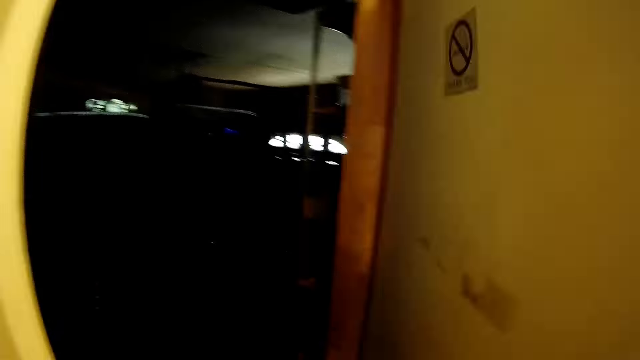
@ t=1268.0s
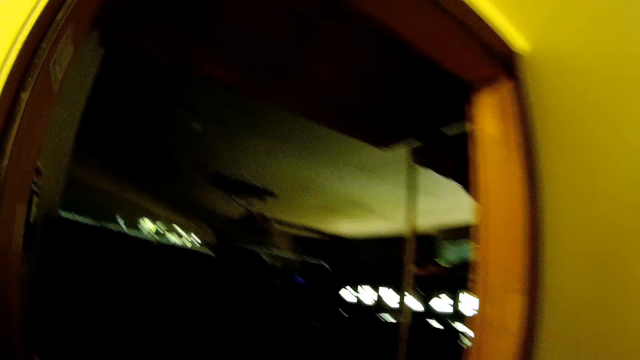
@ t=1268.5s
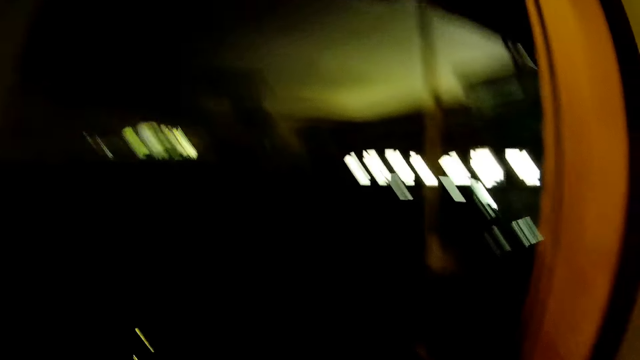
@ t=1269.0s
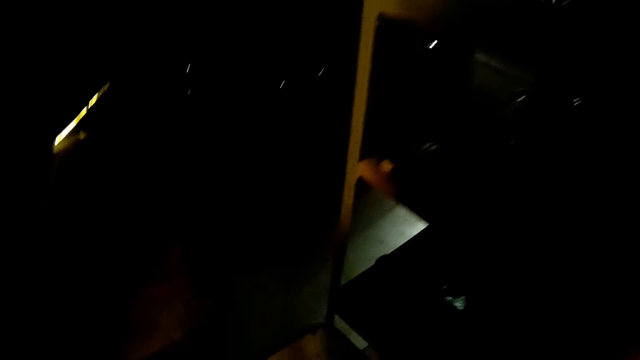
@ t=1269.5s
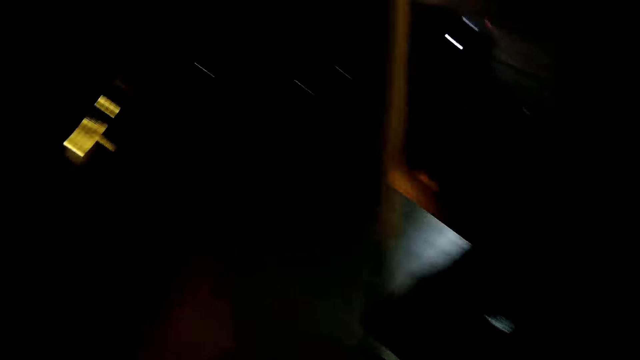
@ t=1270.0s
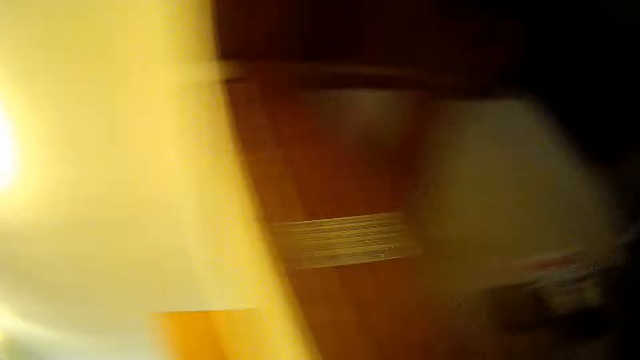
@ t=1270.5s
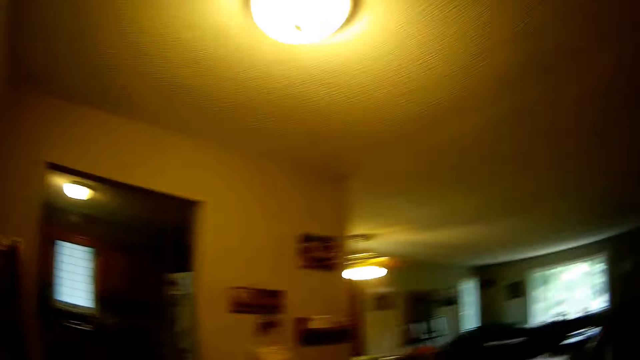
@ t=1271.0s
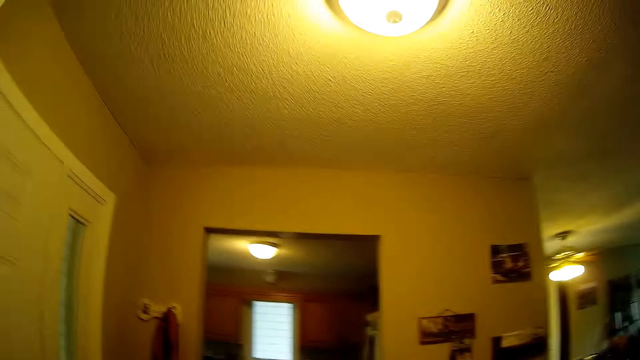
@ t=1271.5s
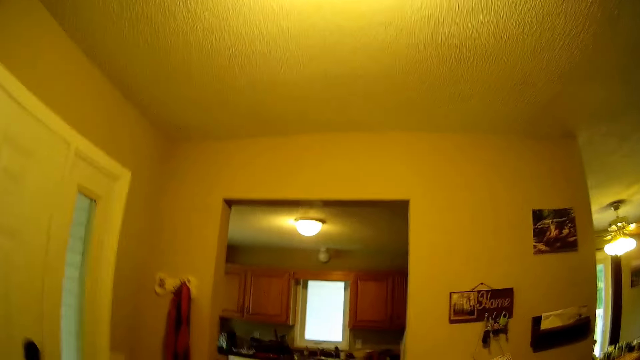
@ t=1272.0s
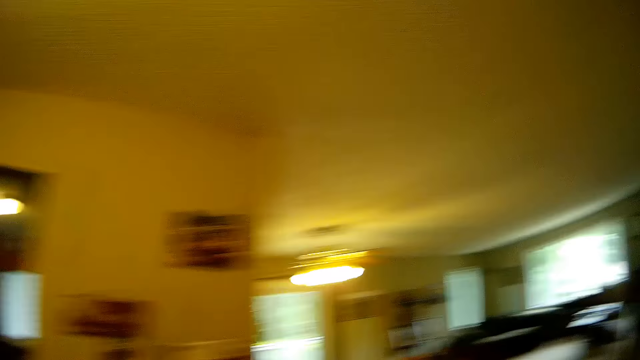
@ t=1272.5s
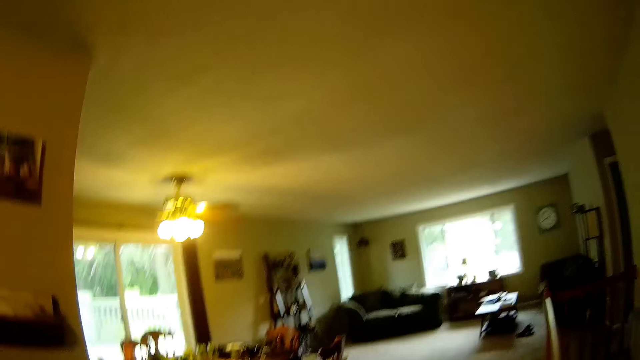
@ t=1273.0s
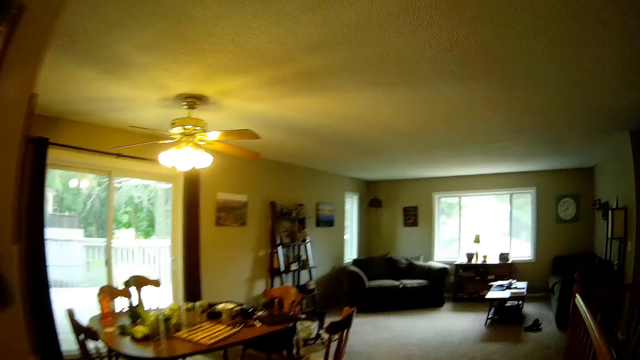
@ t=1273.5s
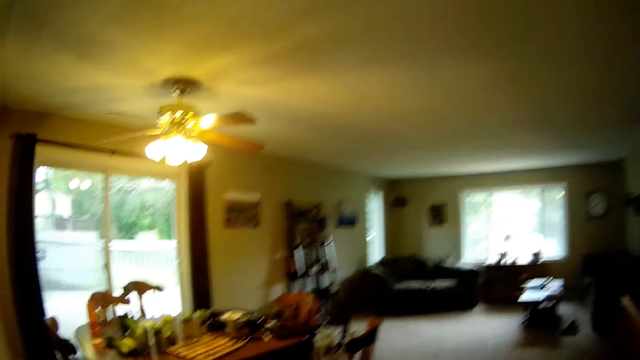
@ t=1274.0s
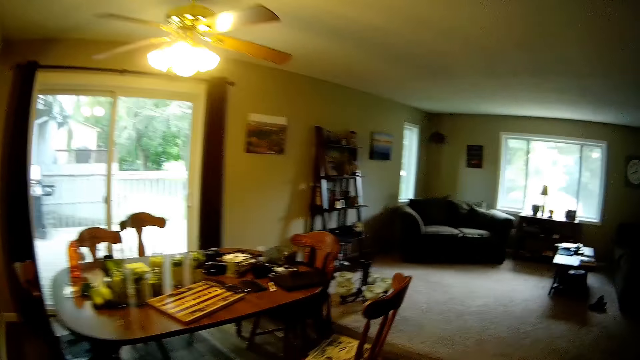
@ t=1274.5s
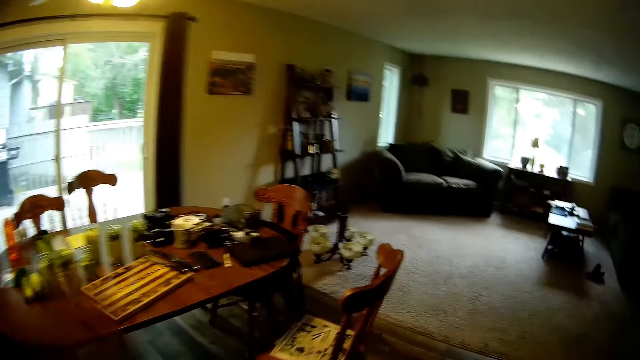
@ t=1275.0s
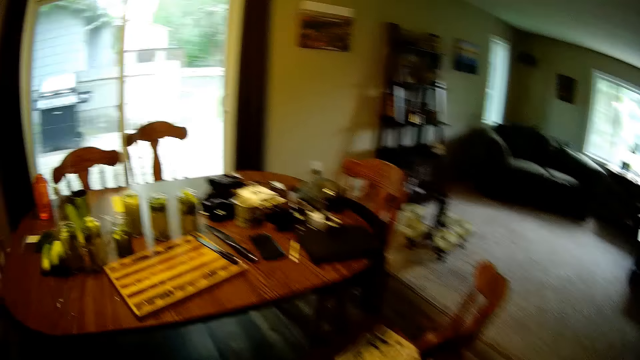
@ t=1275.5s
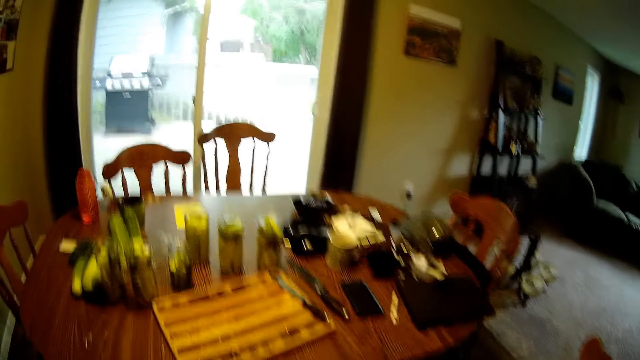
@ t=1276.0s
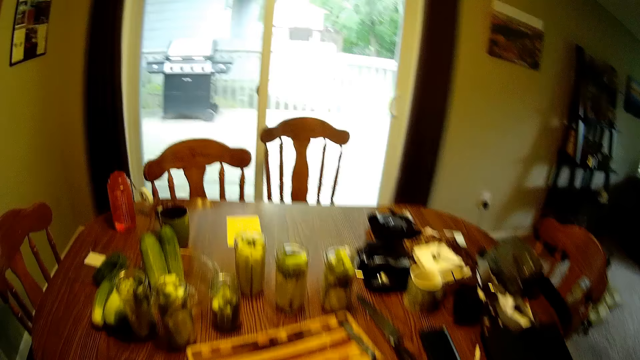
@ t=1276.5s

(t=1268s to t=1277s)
The camera wearer walks towards the dining table.

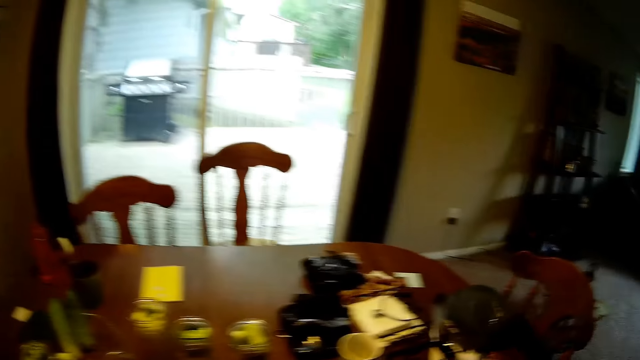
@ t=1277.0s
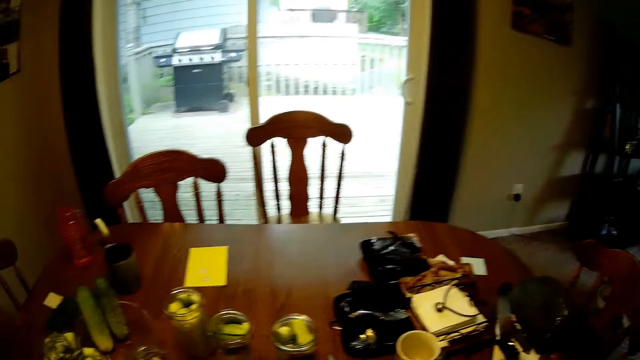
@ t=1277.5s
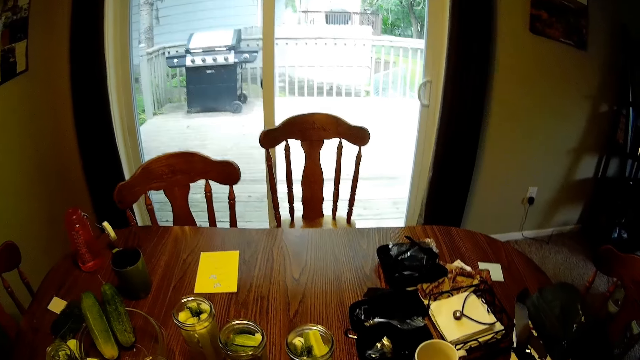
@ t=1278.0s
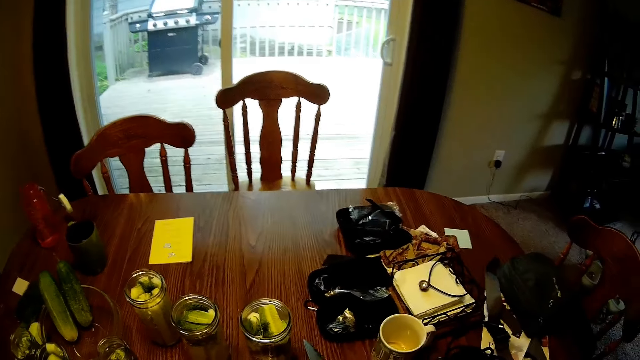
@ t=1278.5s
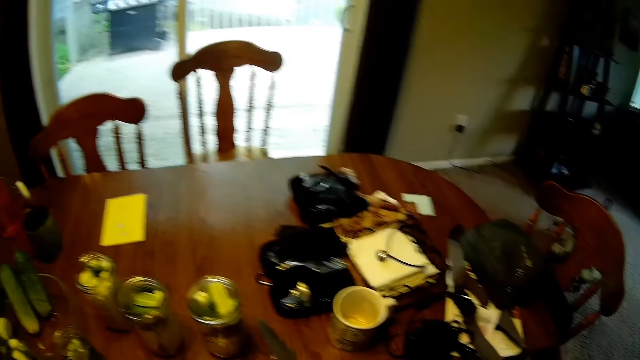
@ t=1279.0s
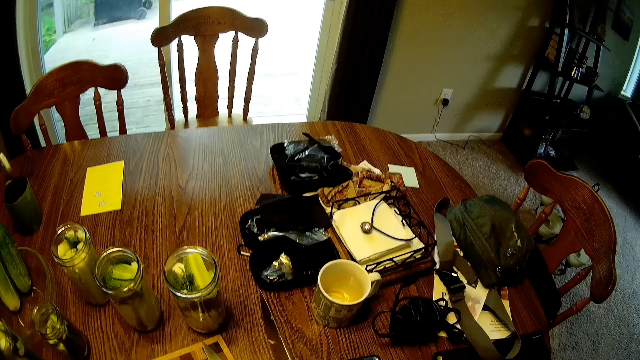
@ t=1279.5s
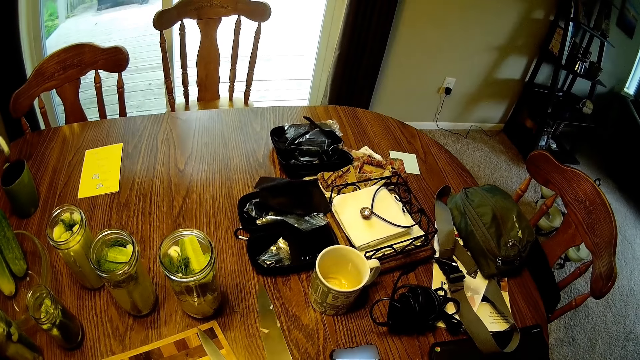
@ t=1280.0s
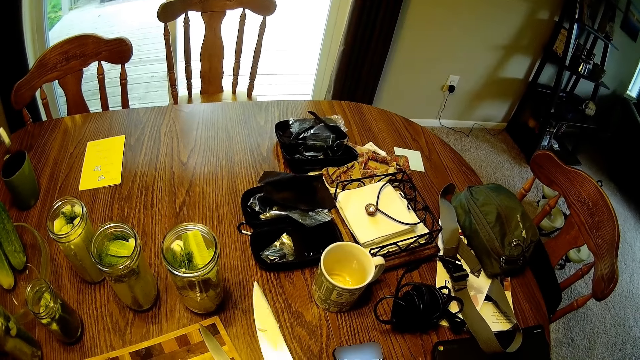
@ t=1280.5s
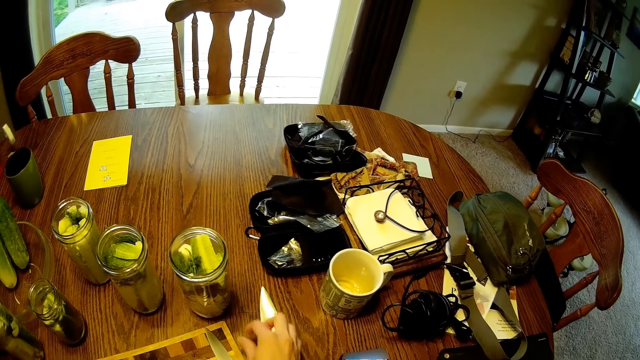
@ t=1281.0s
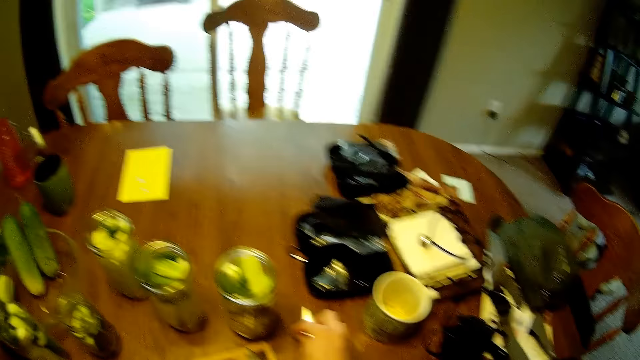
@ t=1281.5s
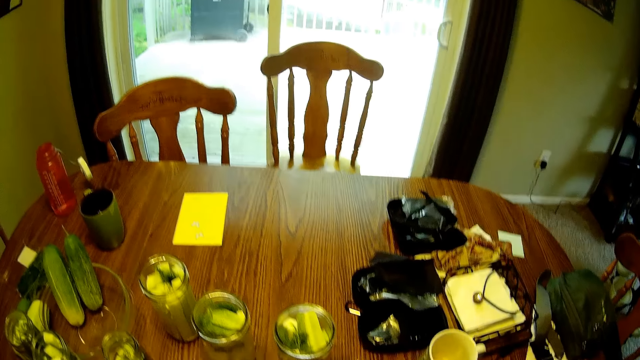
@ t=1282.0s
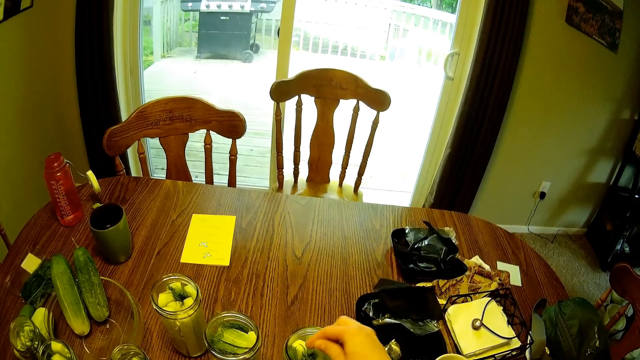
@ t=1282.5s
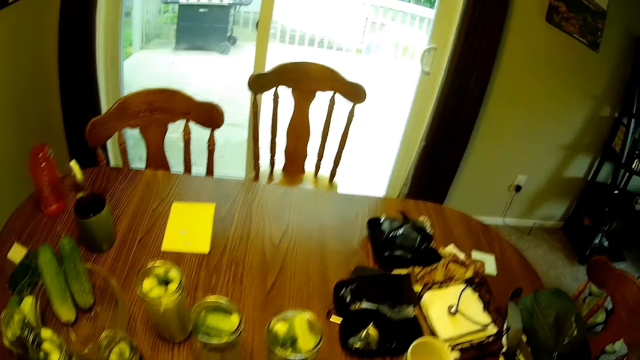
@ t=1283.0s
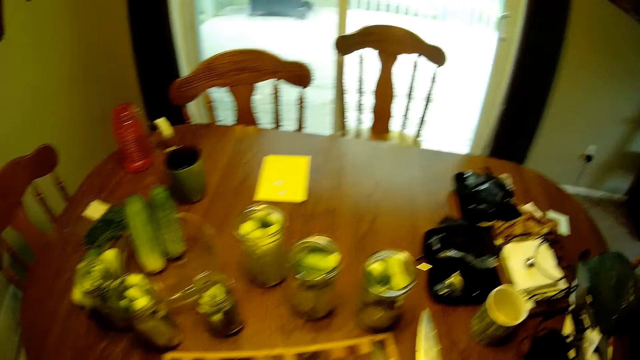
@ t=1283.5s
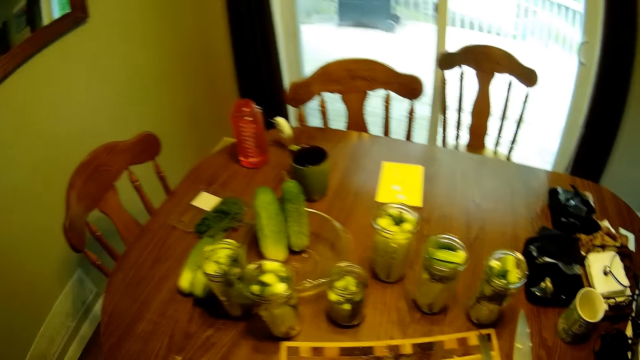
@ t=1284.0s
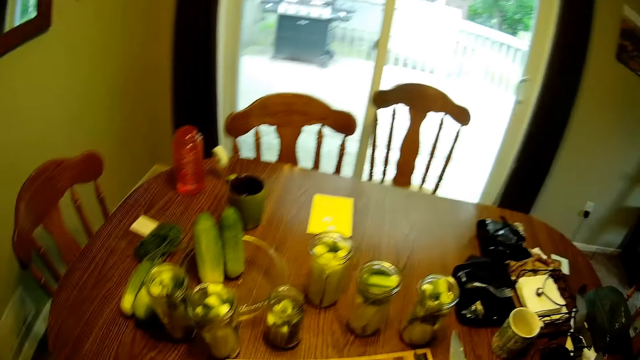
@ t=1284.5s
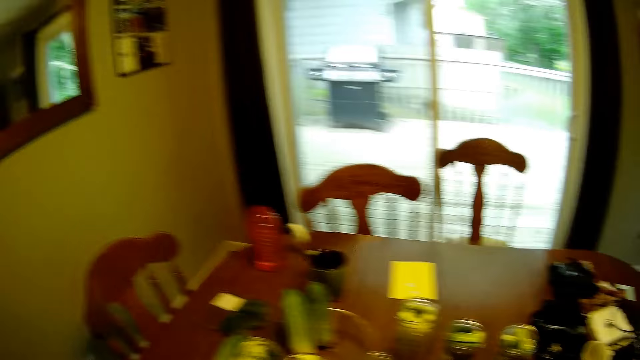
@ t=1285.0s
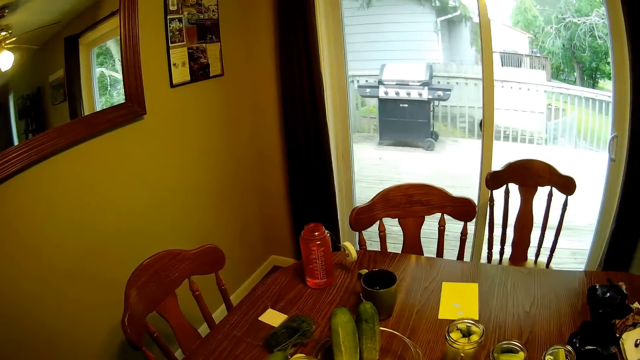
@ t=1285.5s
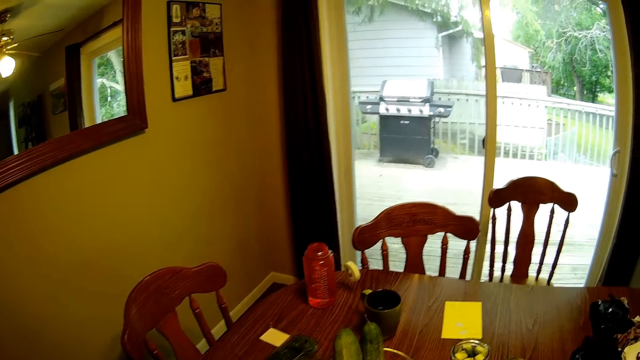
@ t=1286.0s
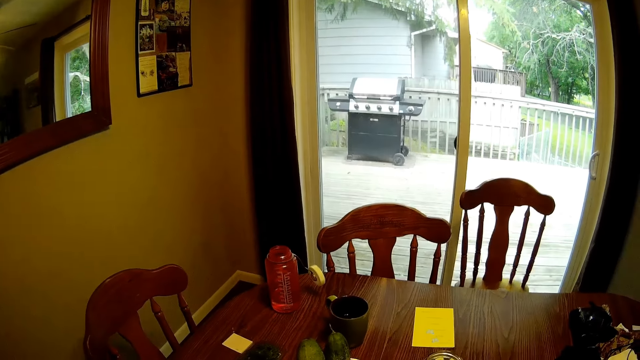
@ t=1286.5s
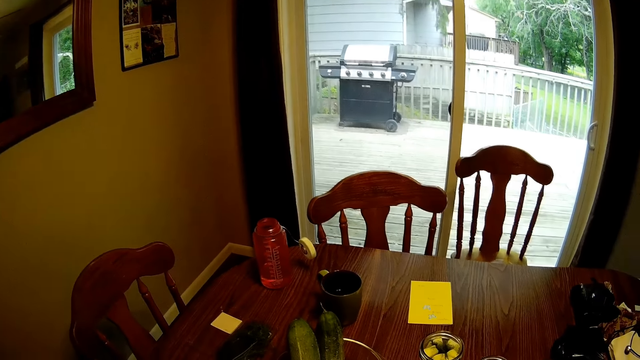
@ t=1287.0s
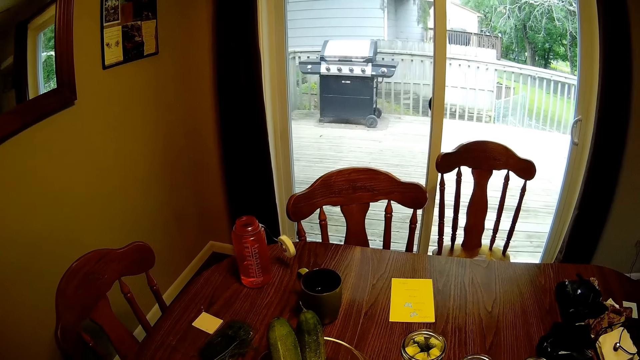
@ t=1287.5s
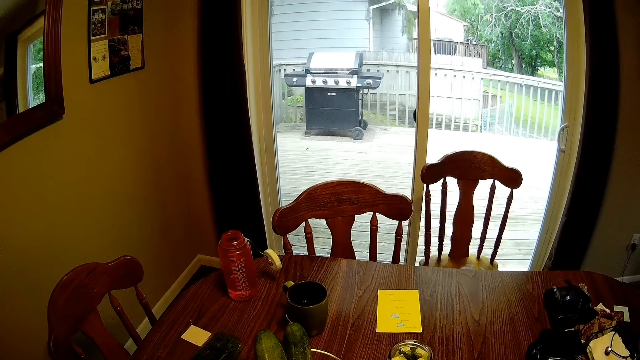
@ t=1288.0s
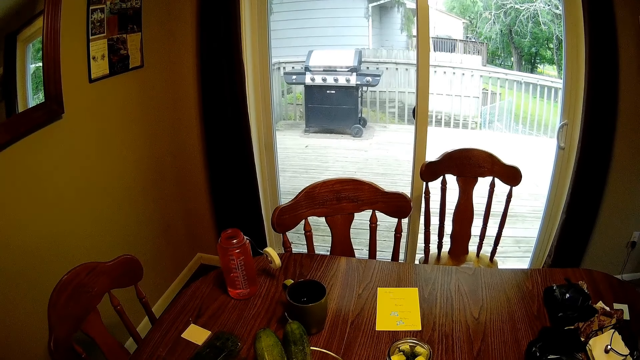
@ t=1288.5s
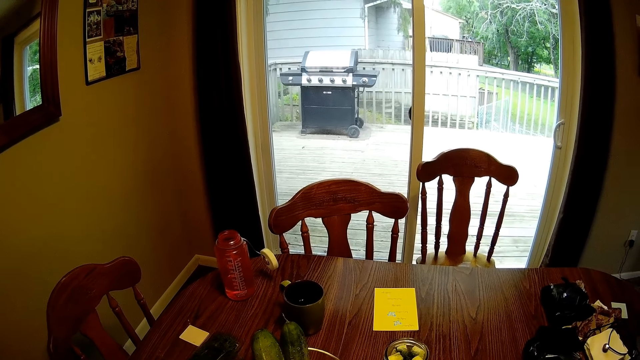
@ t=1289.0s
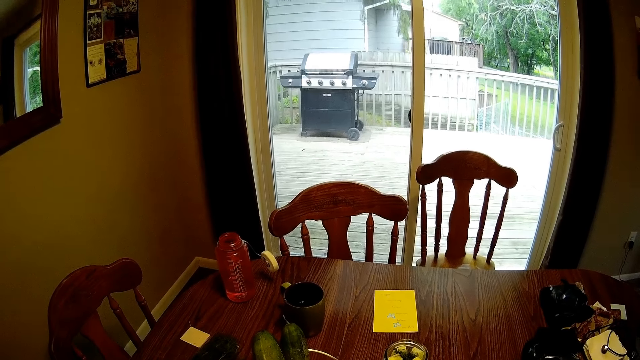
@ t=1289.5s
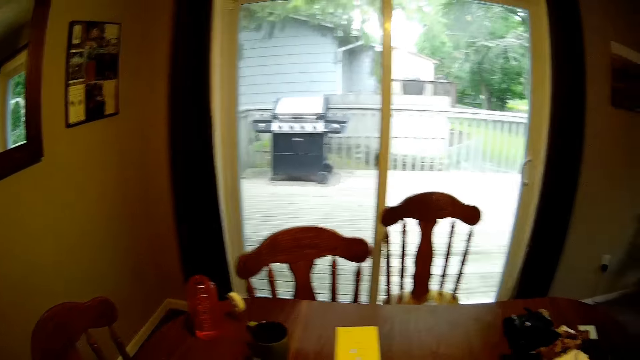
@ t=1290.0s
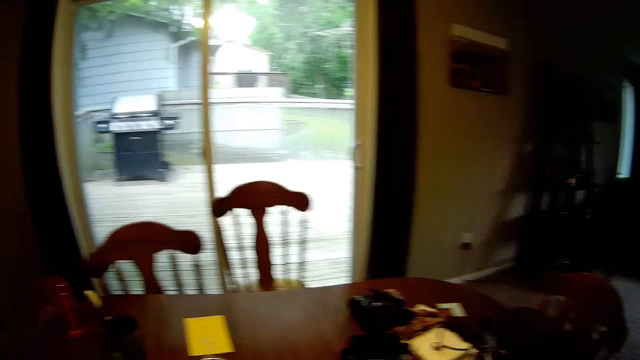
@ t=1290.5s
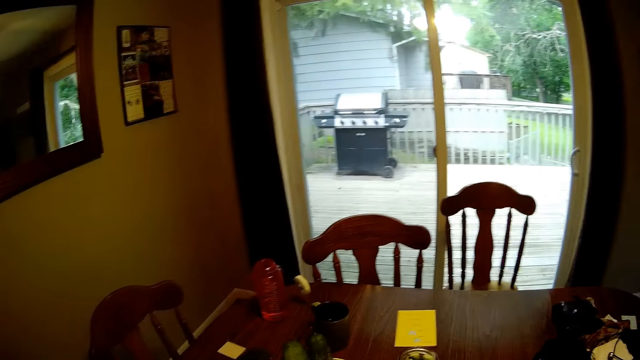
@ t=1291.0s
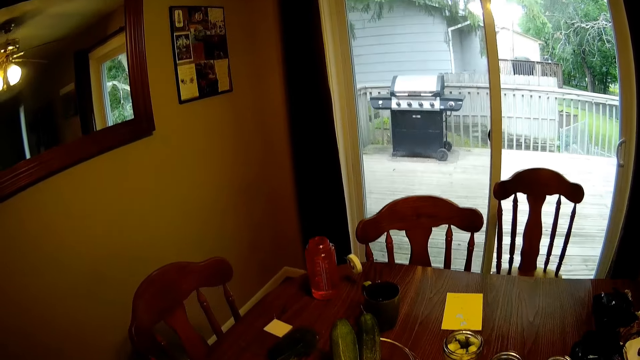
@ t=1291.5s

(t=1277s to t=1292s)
The camera wearer picks up a knife from the dining table with his right hand. He touches the knife. He drops the knife on the dining table. He picks up a fruit from the fruit jar. He puts the fruit in the jar. He looks around the room.
